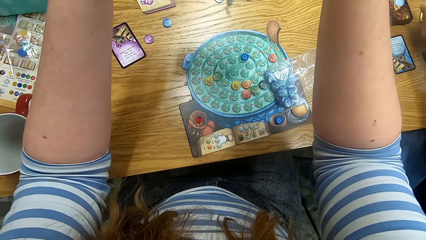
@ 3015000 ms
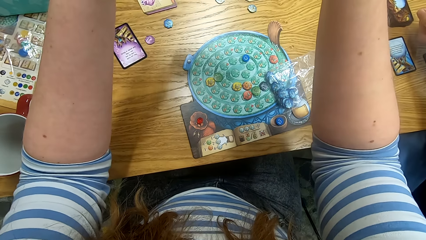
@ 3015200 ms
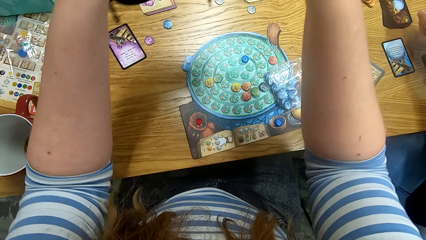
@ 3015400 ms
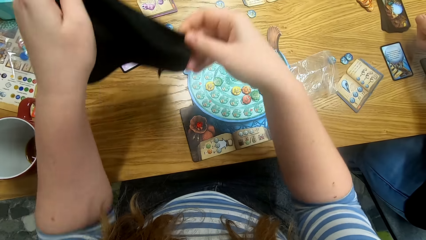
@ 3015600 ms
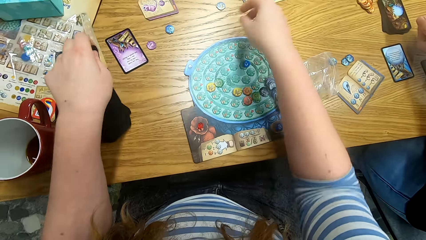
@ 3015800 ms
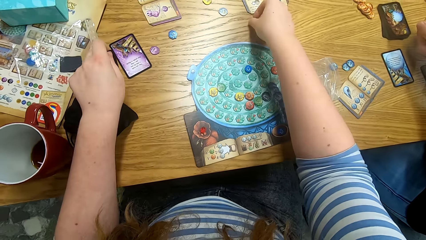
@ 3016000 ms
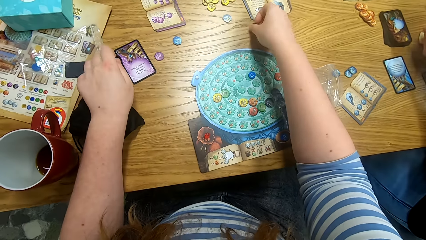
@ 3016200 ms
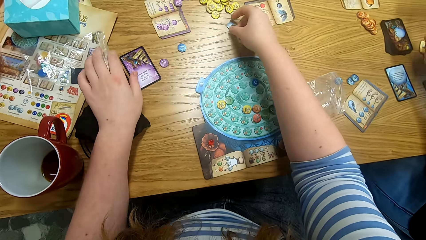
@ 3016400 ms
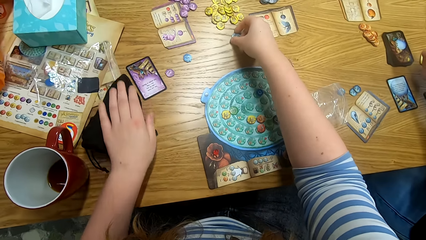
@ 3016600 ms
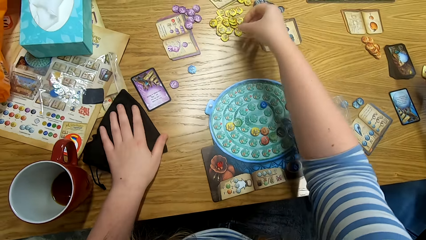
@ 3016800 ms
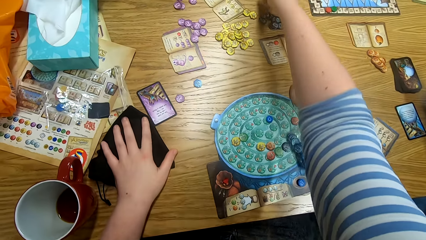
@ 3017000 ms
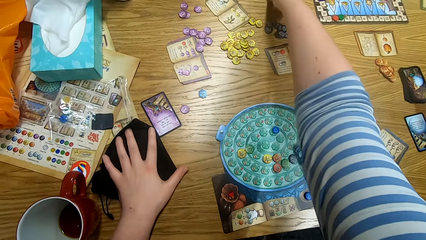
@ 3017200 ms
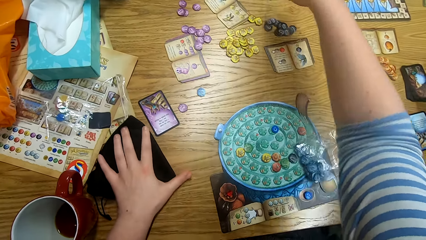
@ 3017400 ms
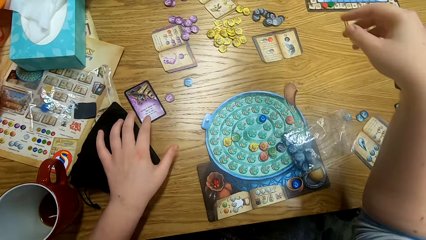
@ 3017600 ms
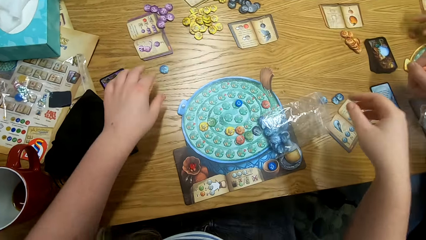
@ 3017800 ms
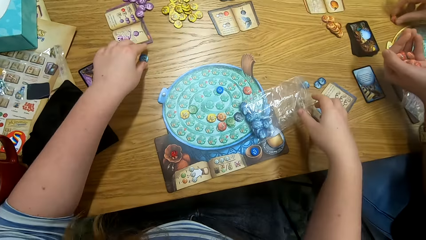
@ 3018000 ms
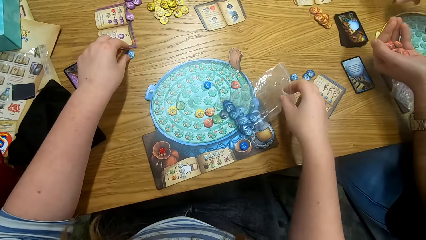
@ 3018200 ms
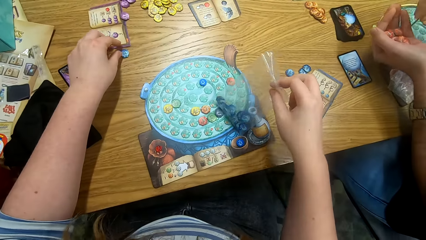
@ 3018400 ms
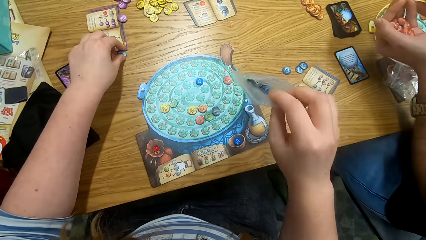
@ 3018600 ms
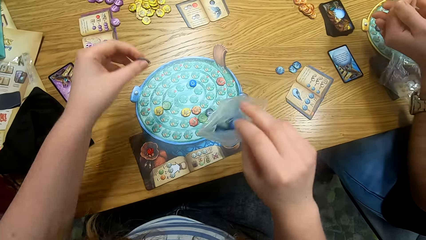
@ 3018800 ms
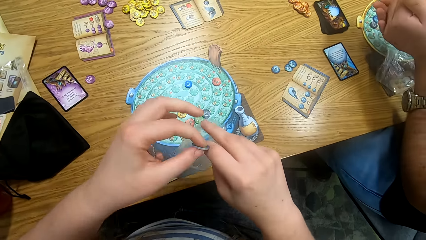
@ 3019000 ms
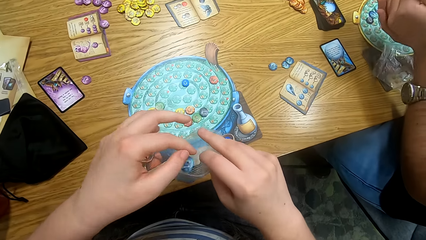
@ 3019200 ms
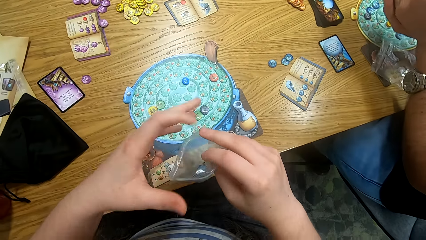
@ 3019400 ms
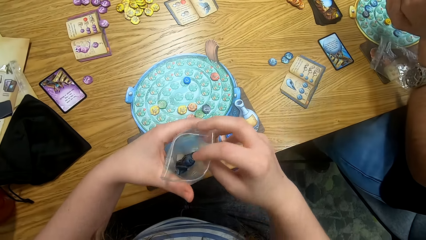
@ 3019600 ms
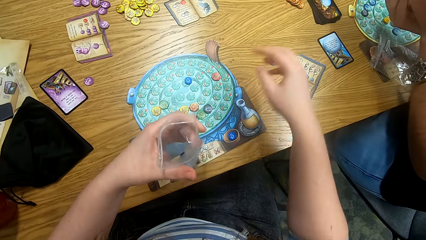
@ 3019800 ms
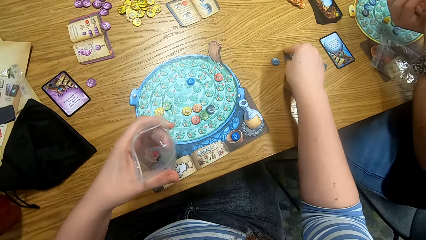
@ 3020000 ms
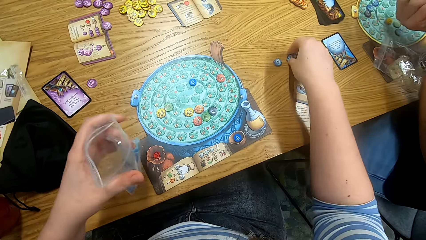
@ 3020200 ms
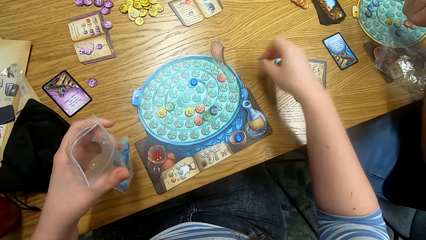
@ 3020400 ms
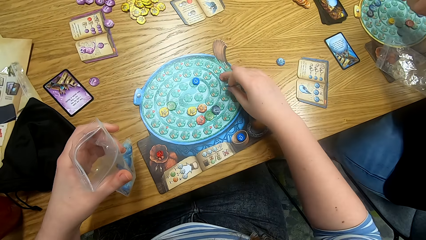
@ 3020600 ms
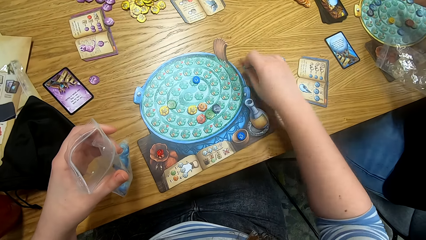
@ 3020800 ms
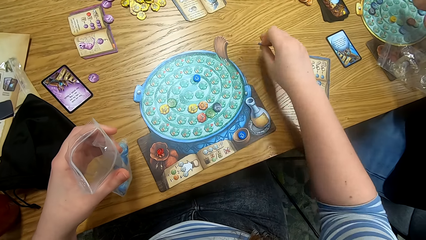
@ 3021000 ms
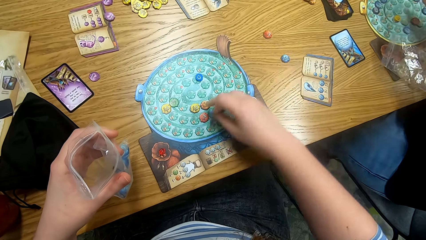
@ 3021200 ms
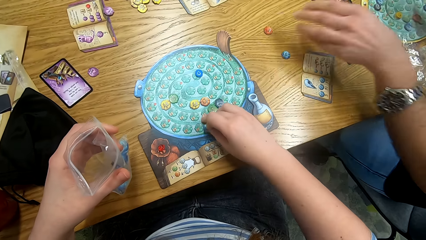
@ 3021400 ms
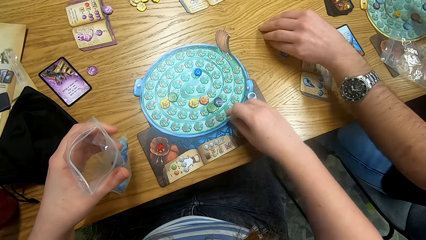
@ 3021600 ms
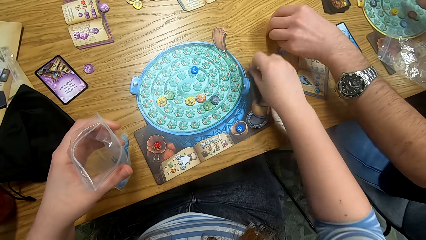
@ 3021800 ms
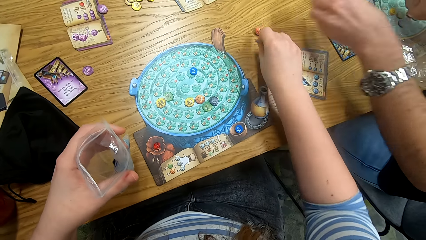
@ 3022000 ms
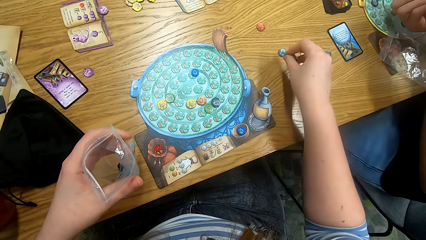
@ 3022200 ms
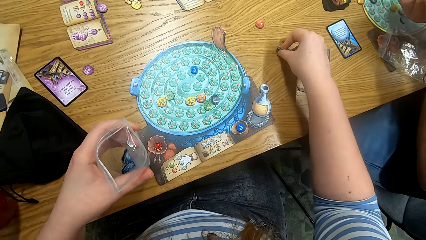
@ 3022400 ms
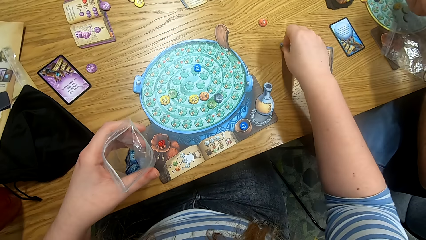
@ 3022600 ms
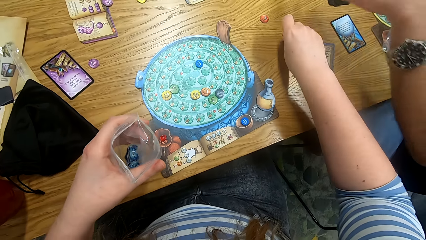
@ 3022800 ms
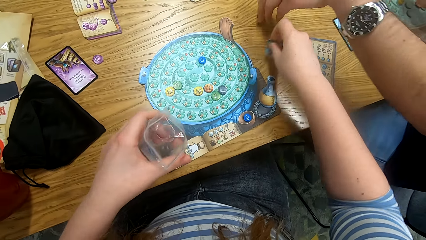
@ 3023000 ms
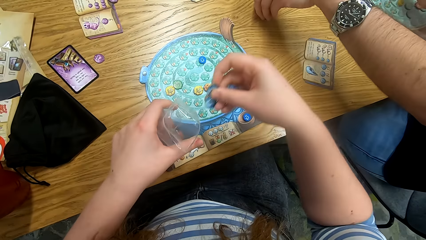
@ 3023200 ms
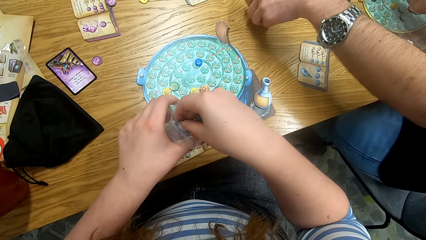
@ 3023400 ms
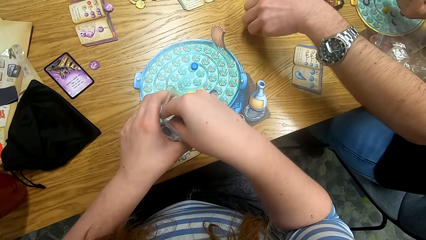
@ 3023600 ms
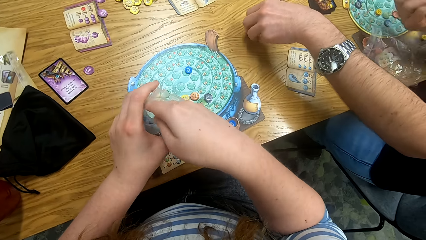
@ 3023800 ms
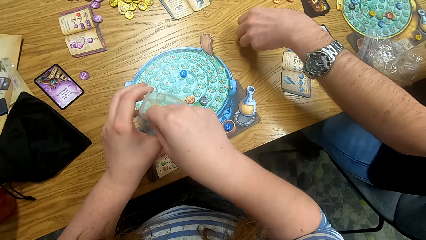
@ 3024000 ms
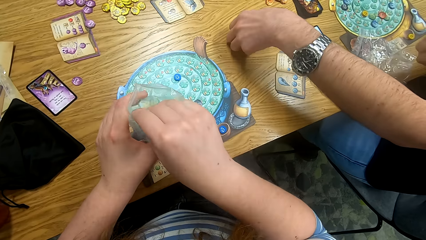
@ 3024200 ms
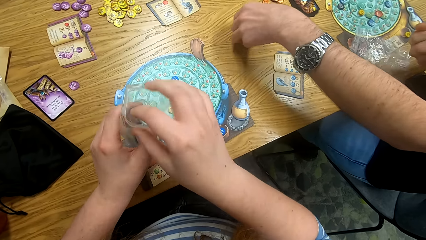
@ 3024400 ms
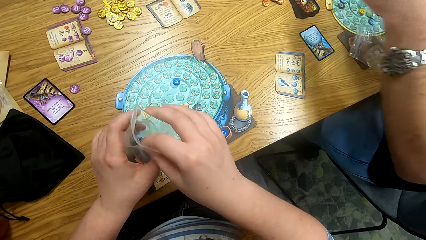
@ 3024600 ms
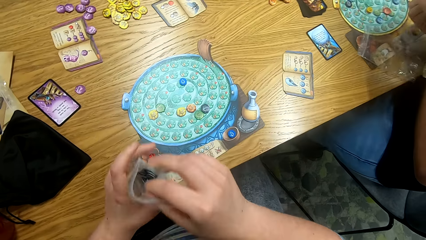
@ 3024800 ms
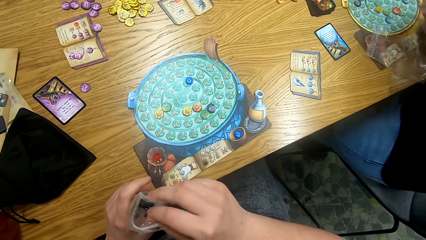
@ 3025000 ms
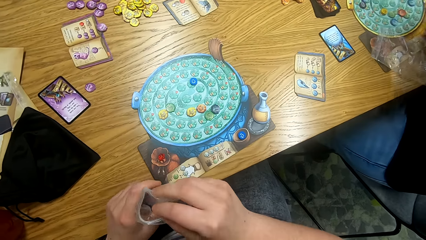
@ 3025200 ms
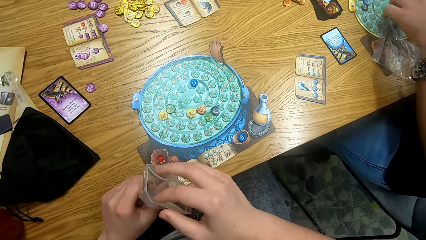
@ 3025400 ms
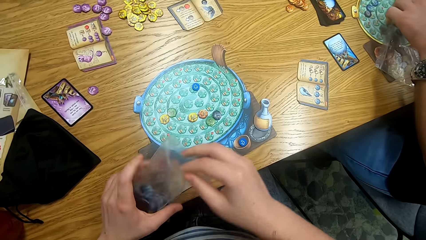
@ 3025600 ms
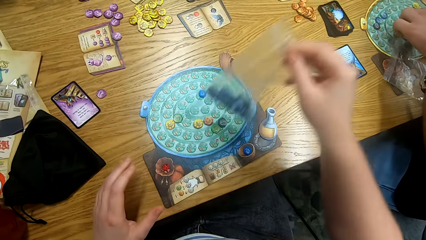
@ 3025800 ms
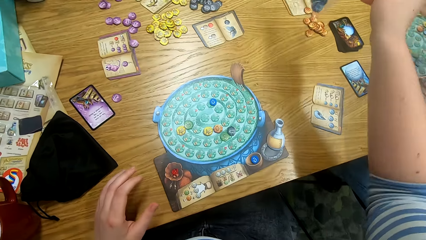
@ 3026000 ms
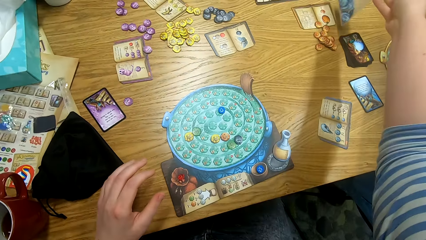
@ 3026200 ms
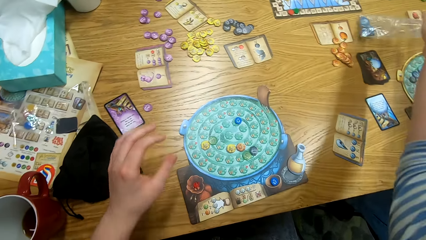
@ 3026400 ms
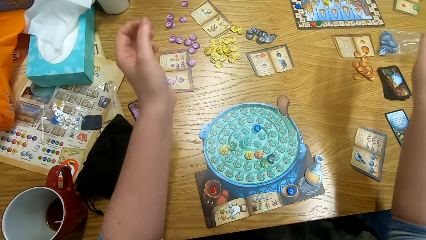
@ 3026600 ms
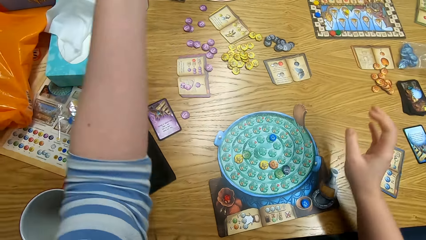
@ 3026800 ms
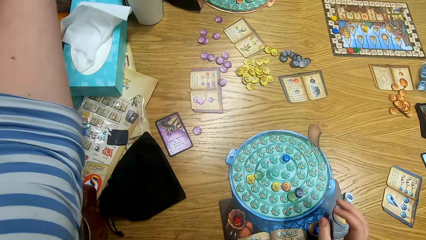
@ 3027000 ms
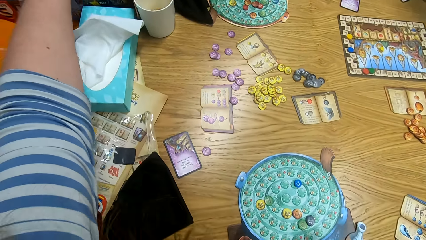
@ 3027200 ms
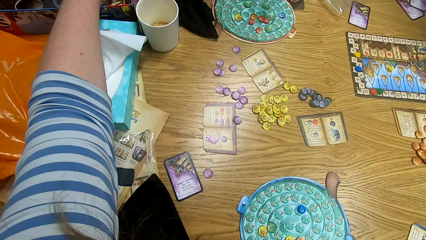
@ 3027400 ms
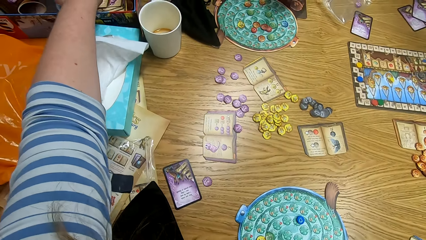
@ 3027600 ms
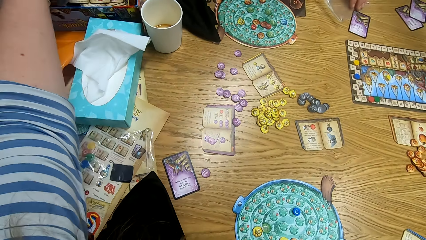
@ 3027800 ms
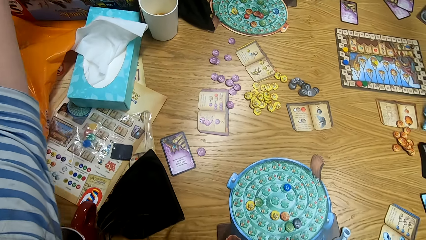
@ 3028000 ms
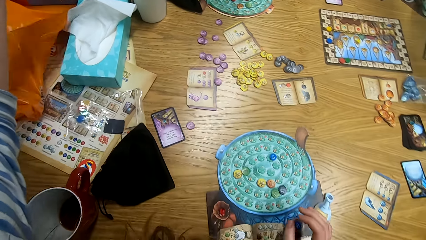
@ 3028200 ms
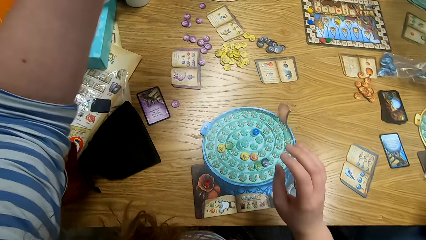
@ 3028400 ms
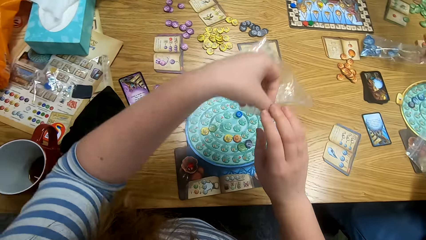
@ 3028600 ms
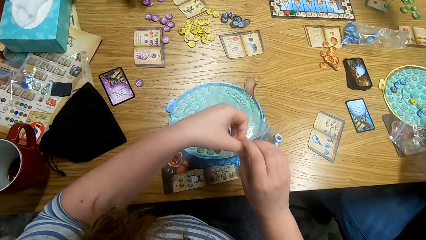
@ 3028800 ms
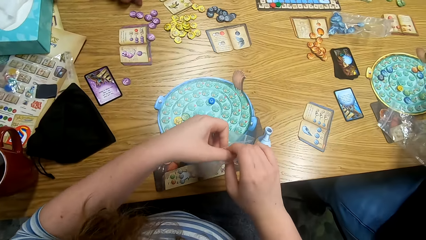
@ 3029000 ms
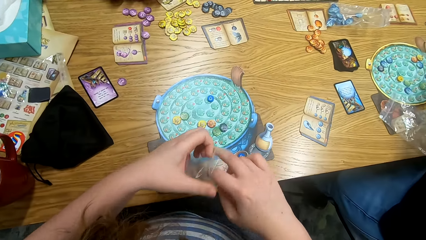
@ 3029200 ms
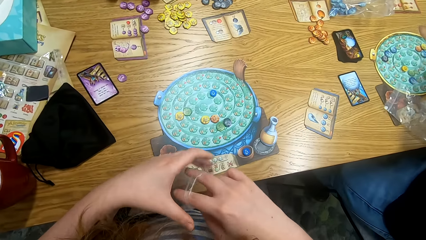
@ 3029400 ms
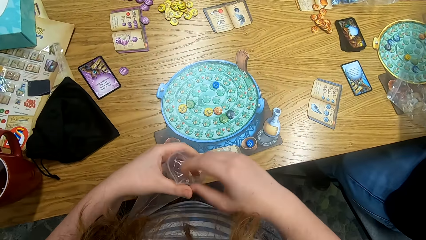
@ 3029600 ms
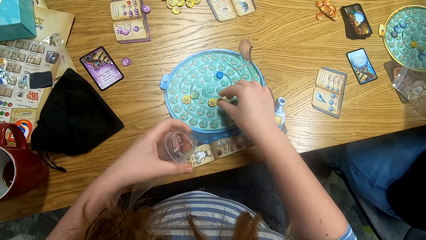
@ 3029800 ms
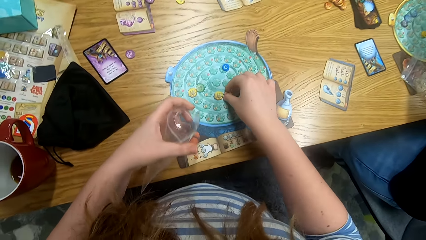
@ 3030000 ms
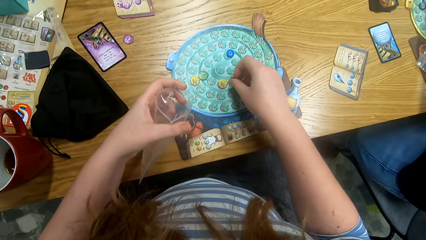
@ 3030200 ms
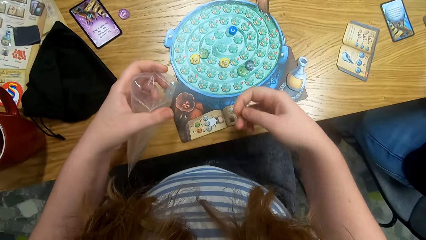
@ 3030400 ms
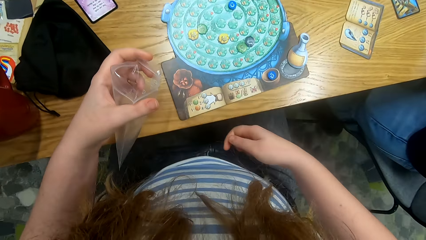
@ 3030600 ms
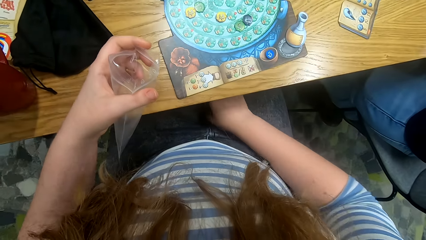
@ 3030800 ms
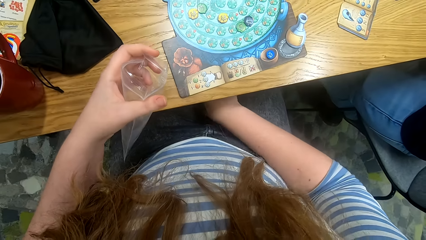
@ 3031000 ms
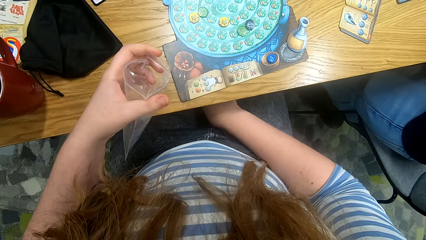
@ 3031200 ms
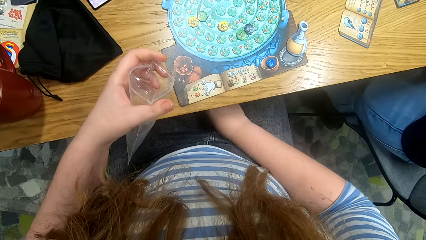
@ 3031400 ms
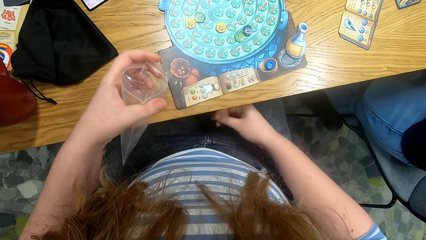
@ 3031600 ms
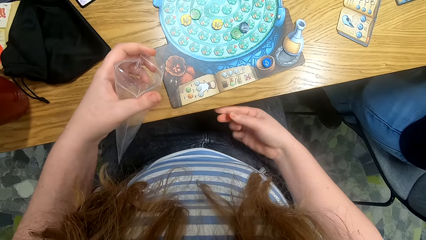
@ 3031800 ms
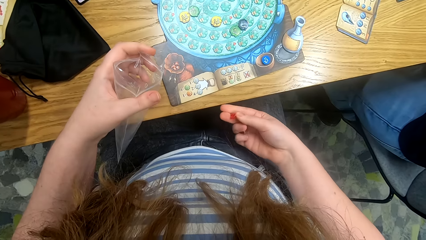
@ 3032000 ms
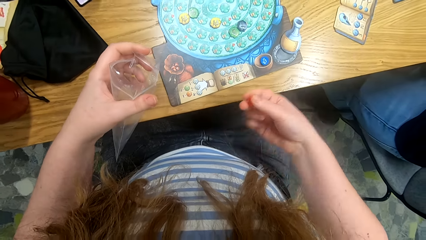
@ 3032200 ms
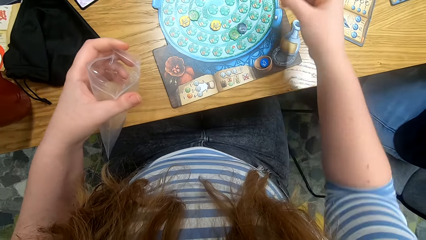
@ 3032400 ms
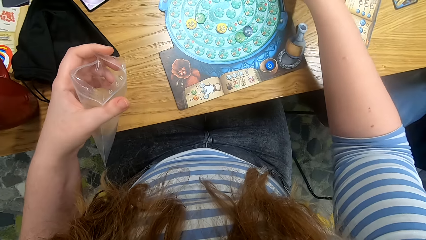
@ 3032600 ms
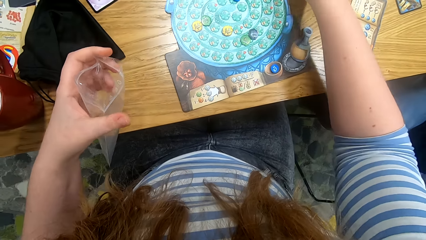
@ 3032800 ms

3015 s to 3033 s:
The camera wearer picks the Quacks of Quedlinburg tokens from the table and puts the Quacks of Quedlinburg tokens in the paper. They pick the Quacks of Quedlinburg tokens from the table. A person picks something from the table. The camera wearer puts the Quacks of Quedlinburg tokens in the paper. They place the paper of Quacks of Quedlinburg tokens on the table. They take a paper bag or plastic bag from the box. They open the paper bag. They put something in the plastic bag. They pick the Quacks of Quedlinburg tokens from the table.
